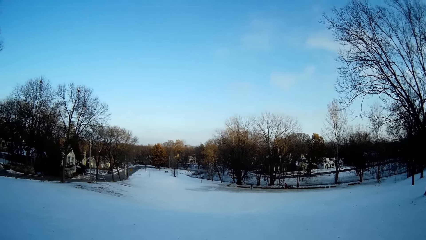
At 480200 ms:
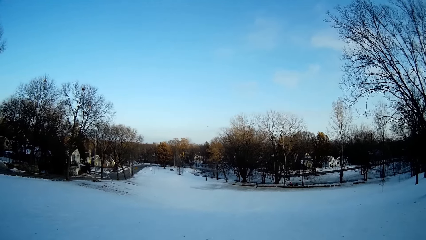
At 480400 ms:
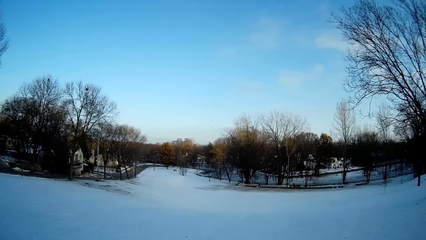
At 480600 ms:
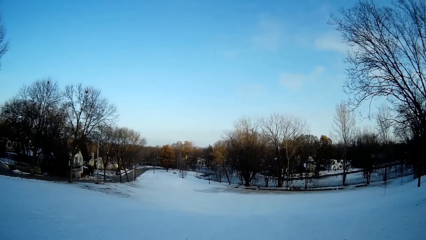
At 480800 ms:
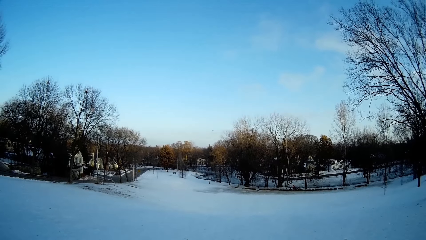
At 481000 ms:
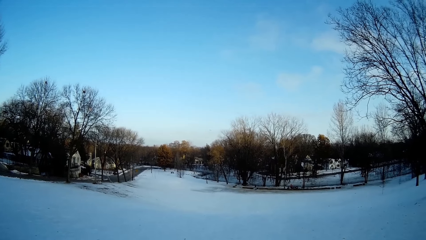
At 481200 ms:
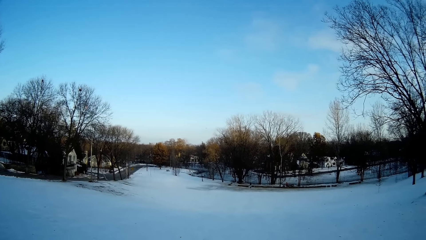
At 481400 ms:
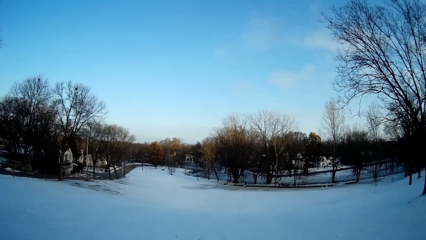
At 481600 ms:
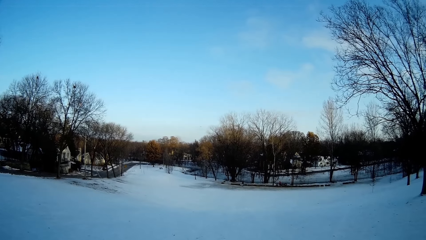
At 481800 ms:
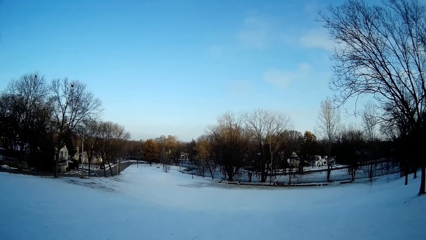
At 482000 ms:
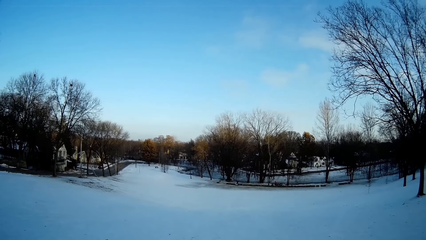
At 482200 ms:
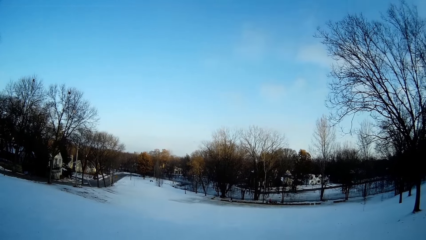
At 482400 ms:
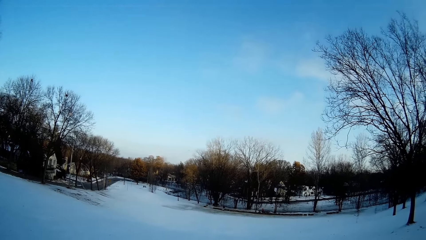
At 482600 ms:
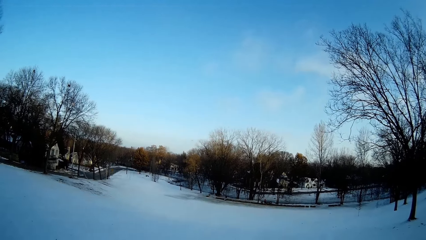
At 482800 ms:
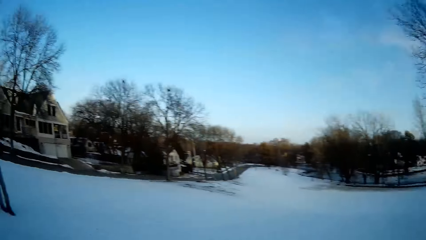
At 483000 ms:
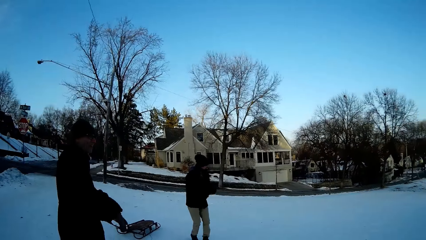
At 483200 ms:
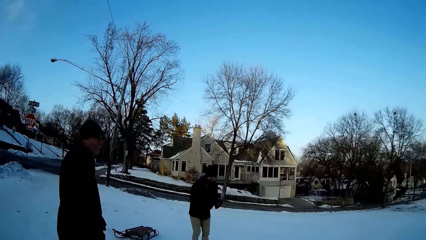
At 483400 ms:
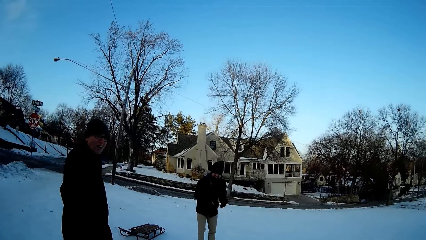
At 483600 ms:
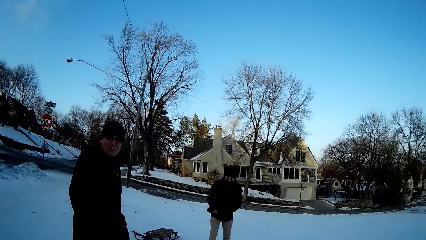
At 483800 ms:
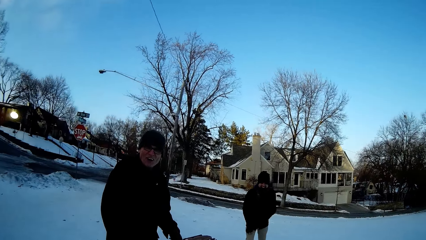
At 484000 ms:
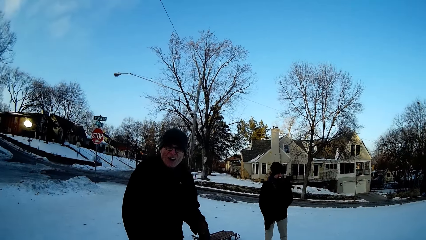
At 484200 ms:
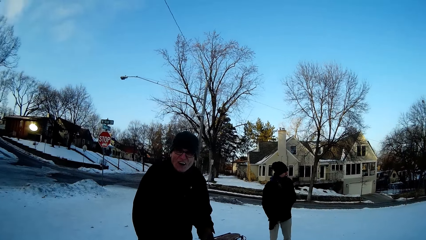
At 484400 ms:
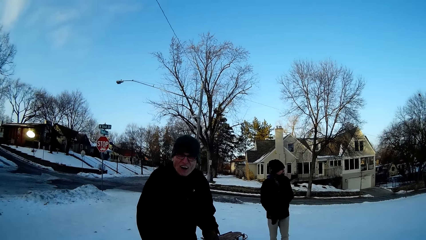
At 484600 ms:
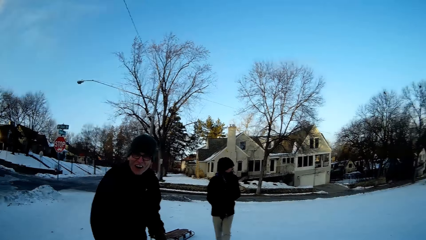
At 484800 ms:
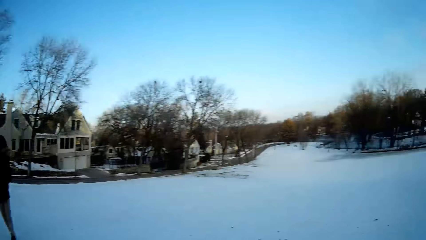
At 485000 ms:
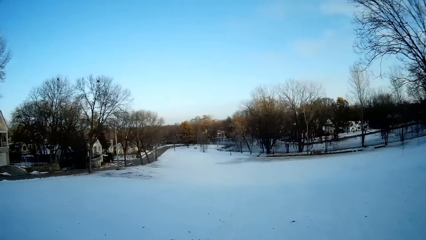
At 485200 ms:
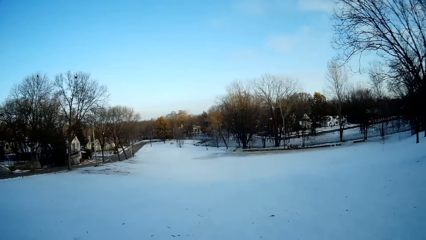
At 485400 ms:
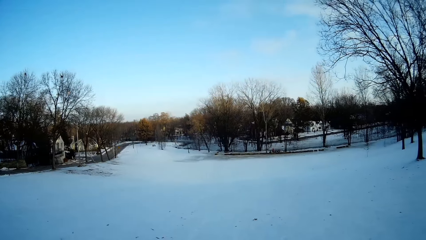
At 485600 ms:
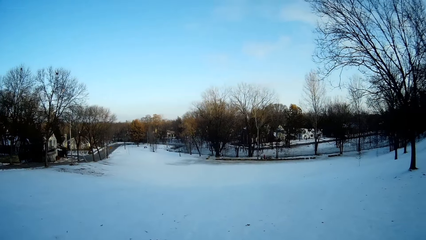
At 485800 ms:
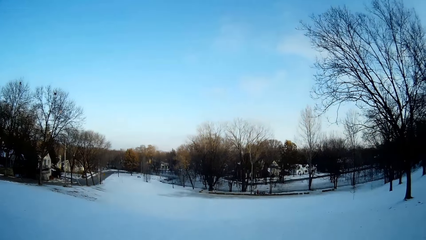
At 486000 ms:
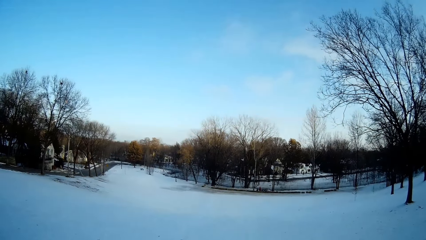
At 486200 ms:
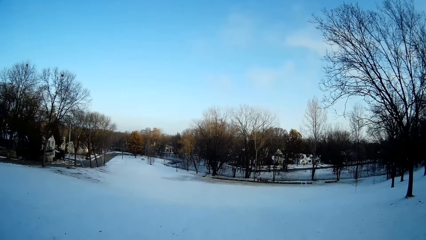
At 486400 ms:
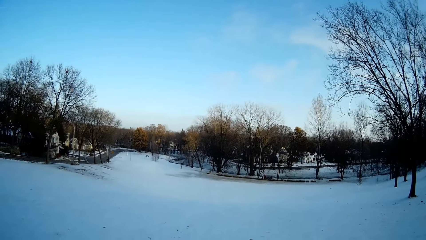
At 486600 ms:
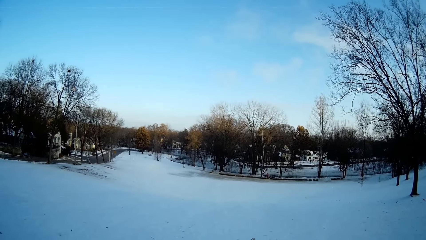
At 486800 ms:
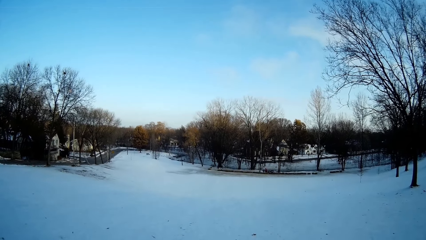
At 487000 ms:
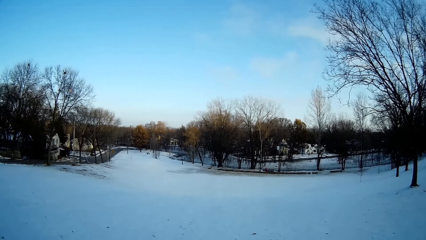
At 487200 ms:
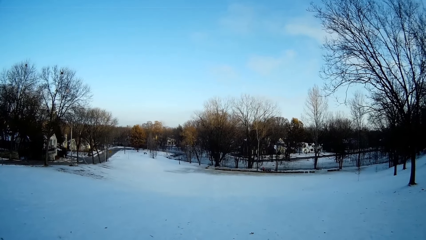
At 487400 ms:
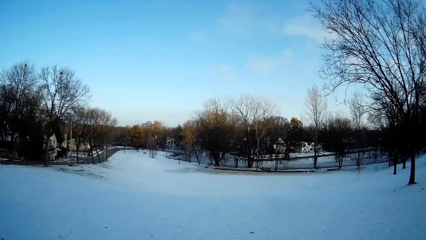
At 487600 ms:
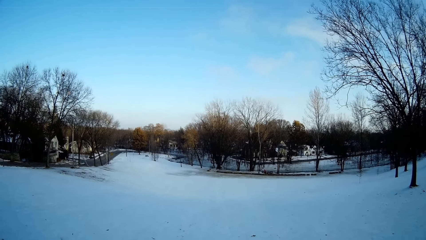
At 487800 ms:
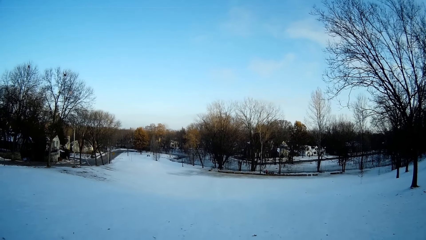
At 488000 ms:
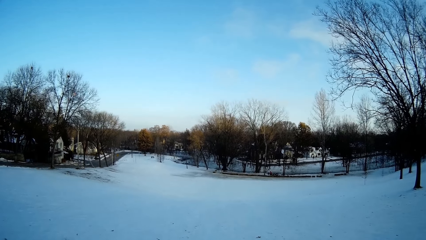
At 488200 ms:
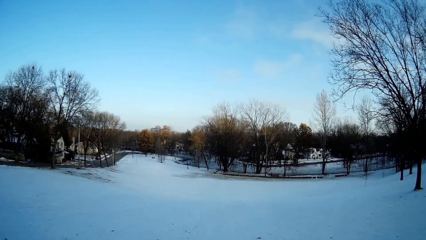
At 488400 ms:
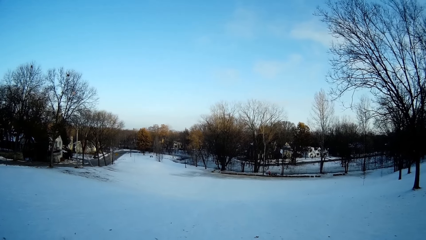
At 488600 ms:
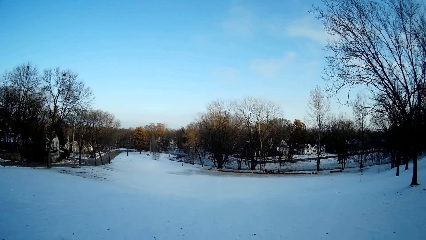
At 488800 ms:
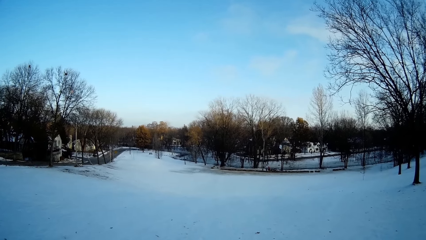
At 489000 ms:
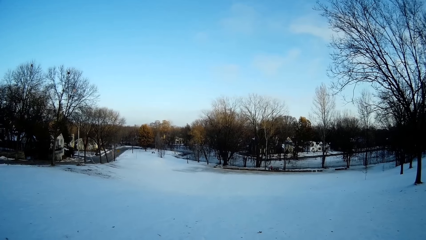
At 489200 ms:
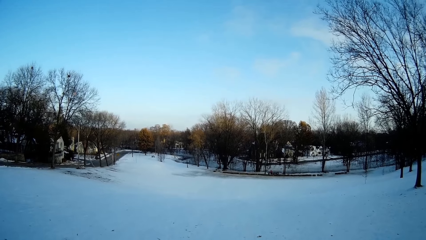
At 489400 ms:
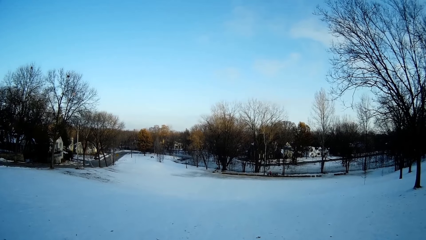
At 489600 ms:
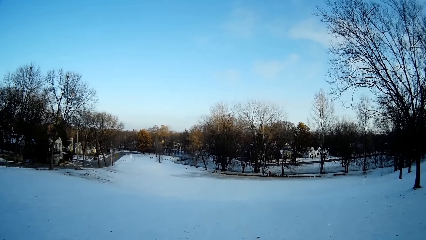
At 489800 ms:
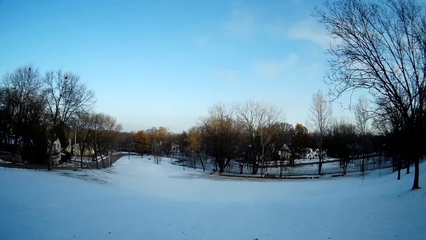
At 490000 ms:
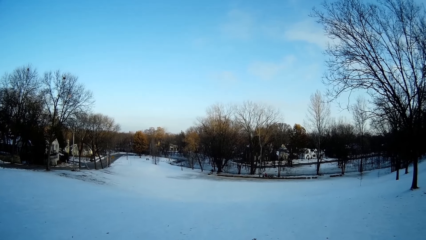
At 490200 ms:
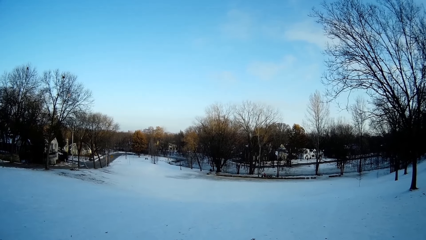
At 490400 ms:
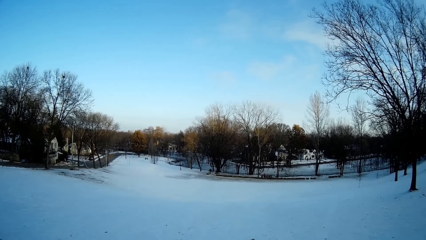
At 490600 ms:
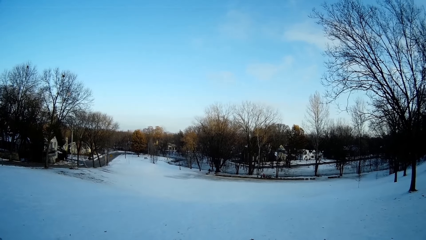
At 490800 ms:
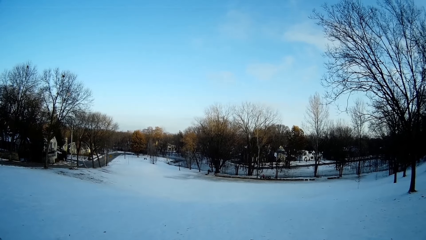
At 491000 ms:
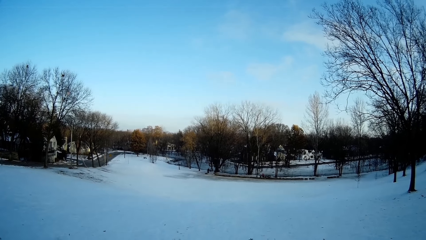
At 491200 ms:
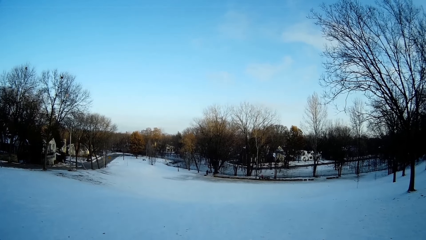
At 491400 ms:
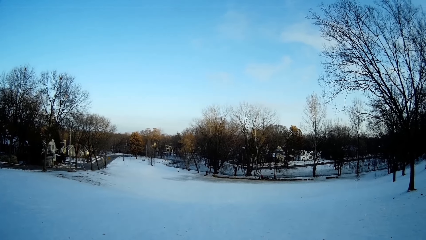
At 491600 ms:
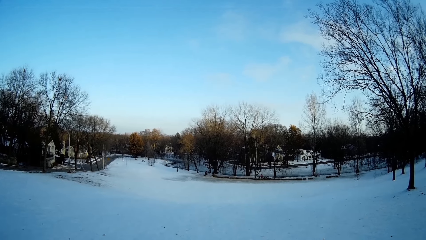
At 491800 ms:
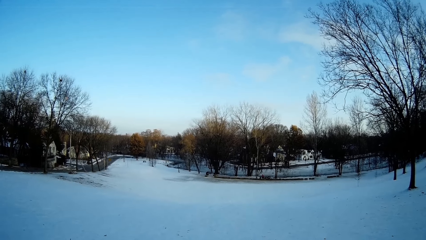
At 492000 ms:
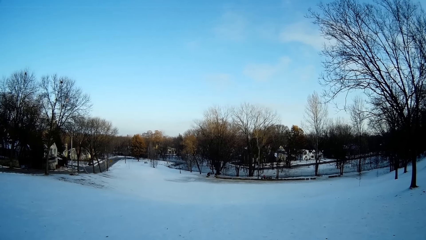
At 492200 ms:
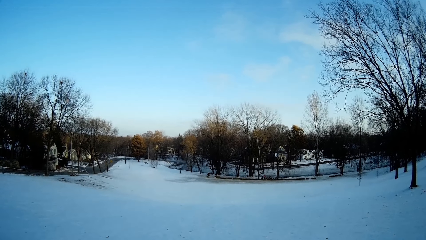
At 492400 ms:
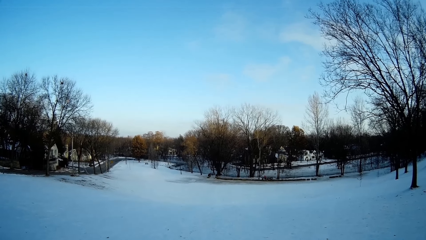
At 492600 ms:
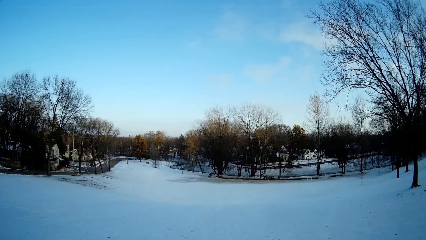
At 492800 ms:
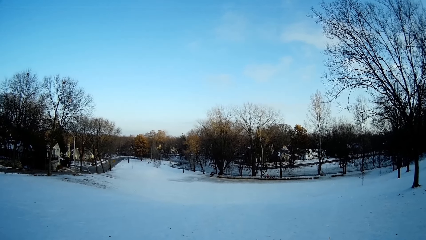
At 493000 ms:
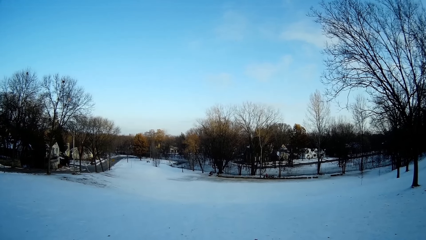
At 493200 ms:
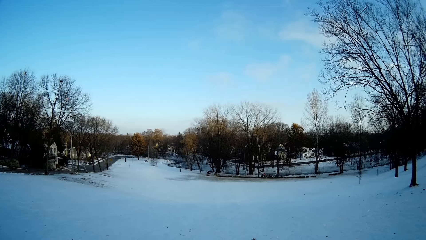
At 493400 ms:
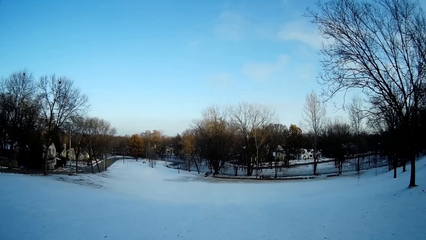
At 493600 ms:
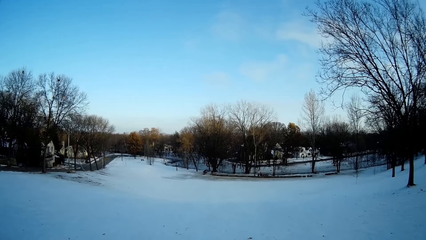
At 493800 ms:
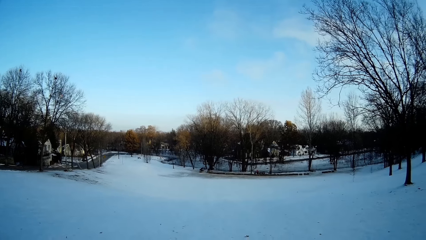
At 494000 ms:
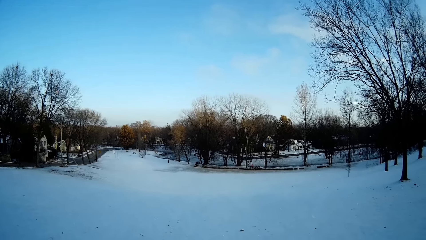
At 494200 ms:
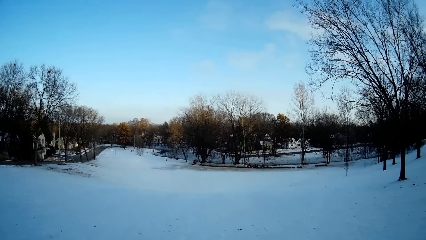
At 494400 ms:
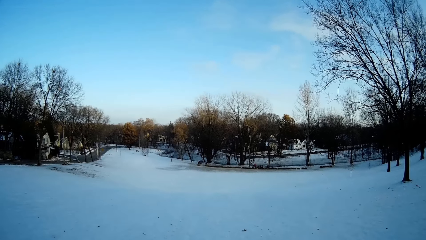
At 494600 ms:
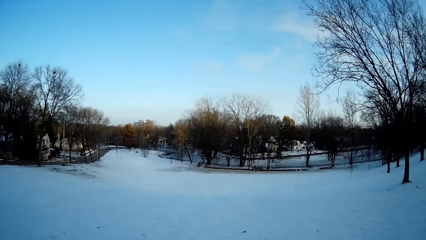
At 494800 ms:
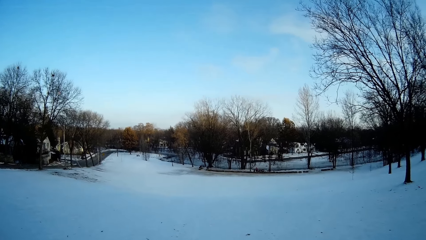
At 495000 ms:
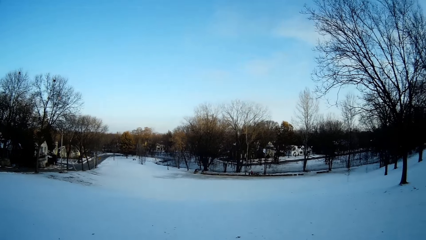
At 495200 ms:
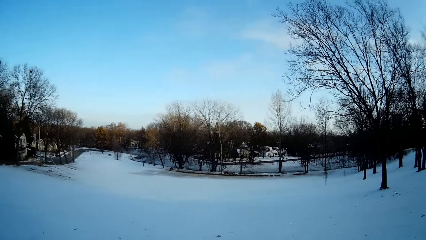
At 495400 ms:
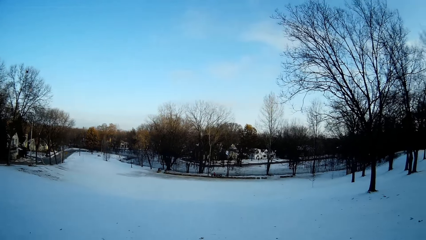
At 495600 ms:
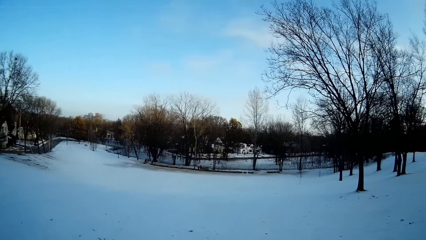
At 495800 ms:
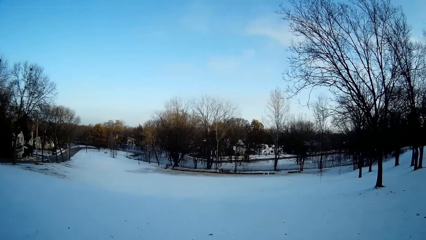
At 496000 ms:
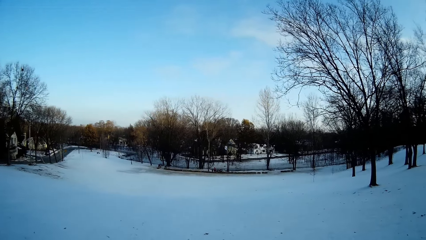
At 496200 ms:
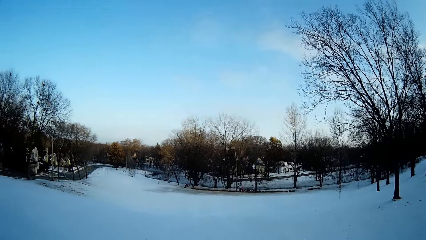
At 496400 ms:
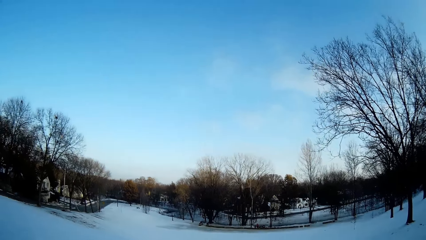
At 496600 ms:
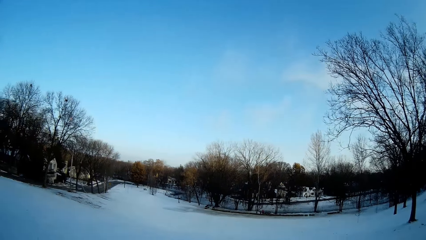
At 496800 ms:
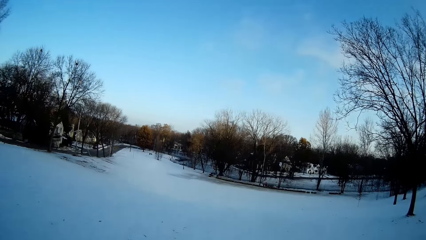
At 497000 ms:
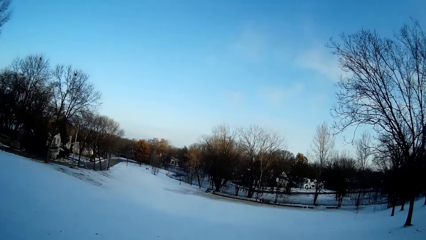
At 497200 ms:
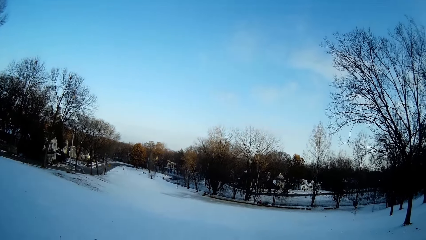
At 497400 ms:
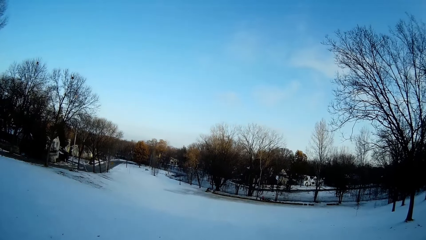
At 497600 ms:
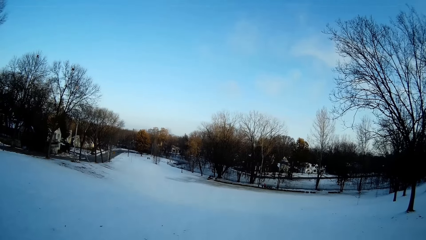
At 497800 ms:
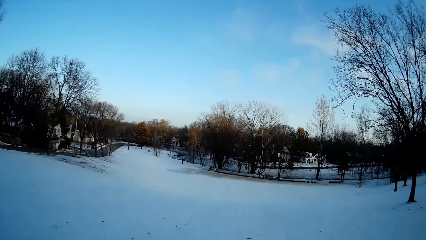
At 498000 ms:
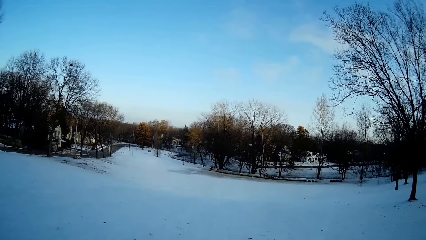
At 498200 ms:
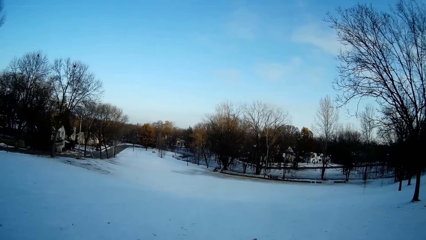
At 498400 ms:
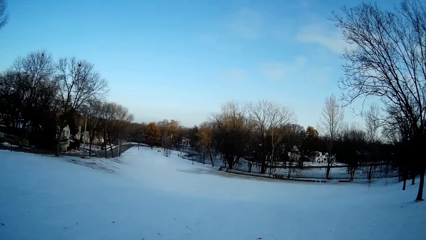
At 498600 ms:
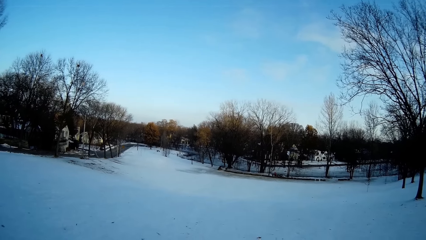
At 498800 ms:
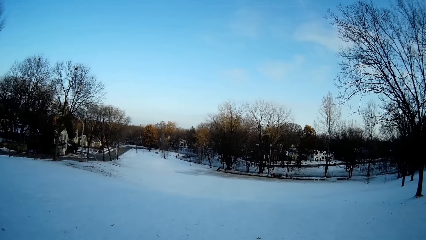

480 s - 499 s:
The camera wearer interacts with a man. They look at the man. They look around the snow field.
